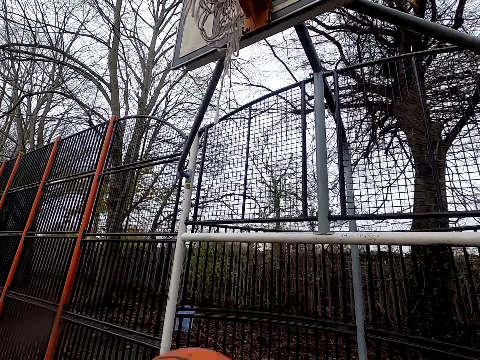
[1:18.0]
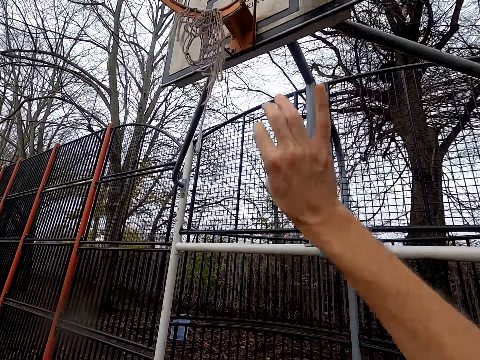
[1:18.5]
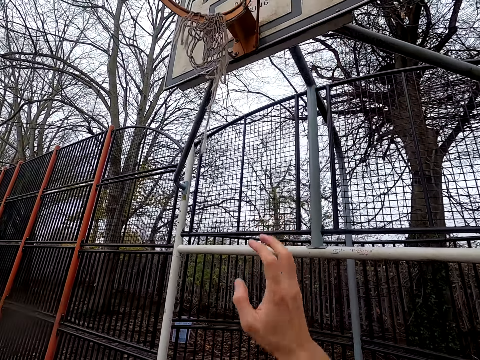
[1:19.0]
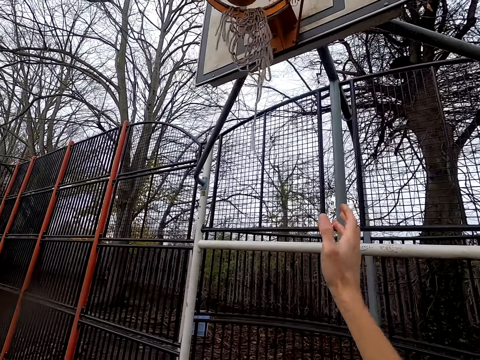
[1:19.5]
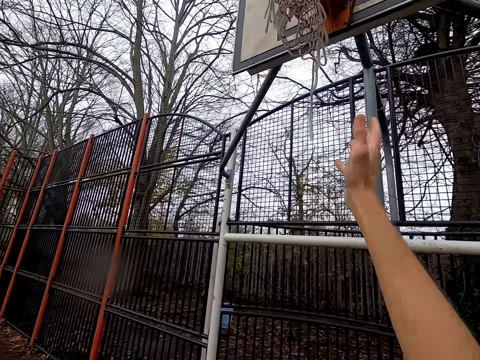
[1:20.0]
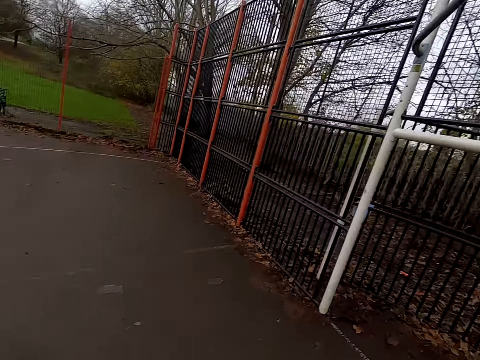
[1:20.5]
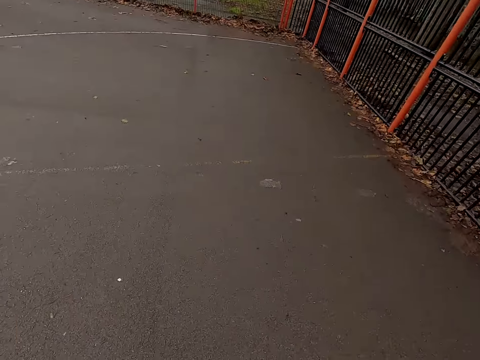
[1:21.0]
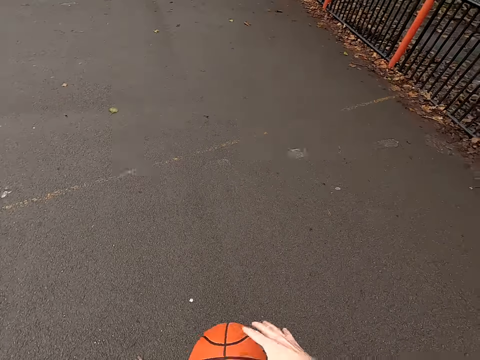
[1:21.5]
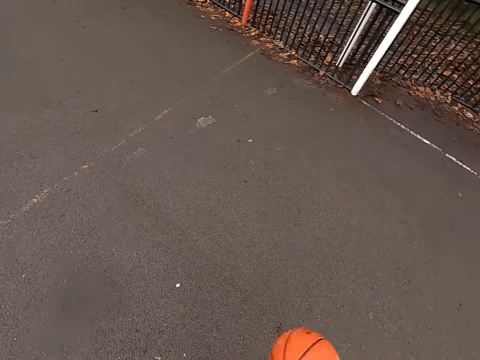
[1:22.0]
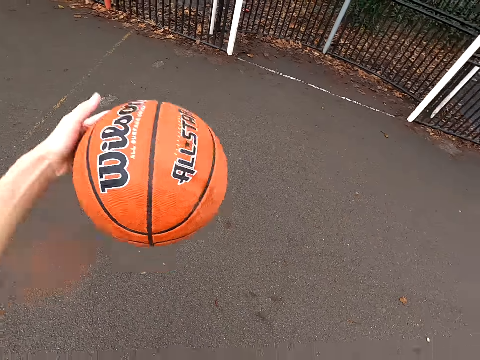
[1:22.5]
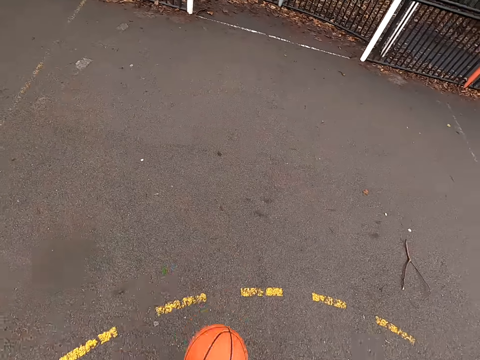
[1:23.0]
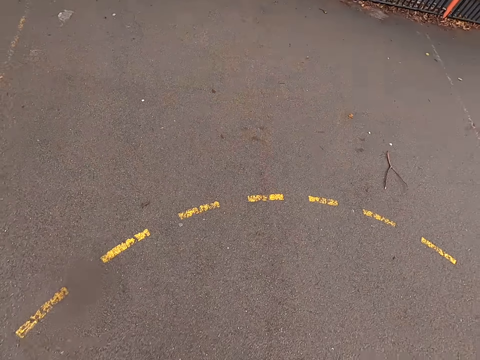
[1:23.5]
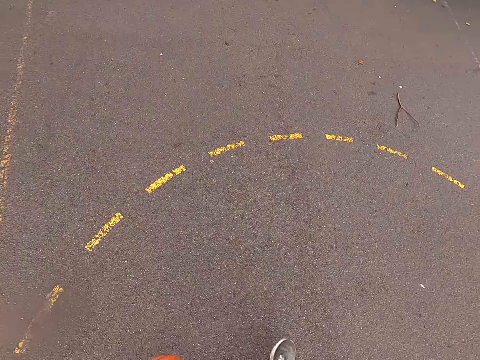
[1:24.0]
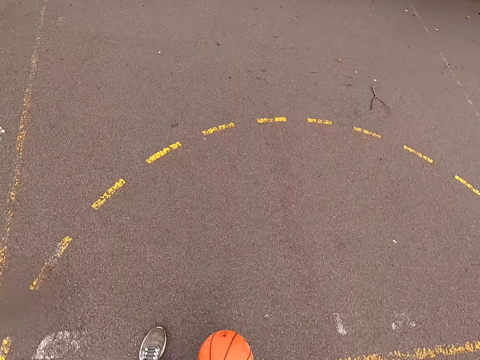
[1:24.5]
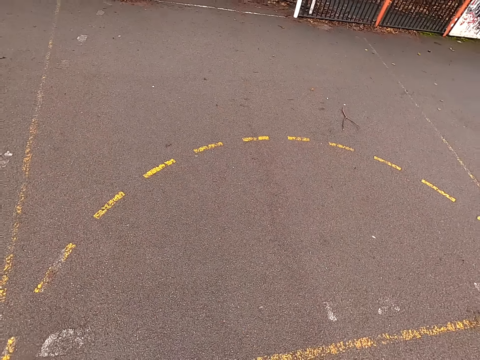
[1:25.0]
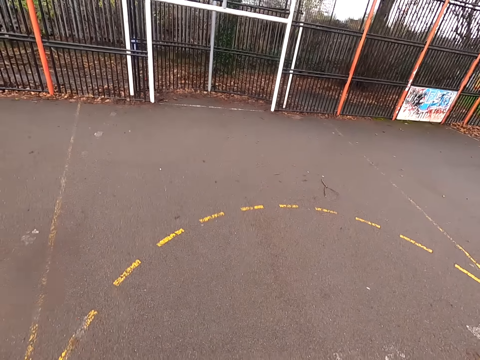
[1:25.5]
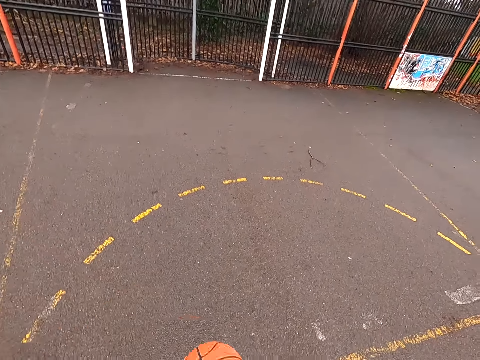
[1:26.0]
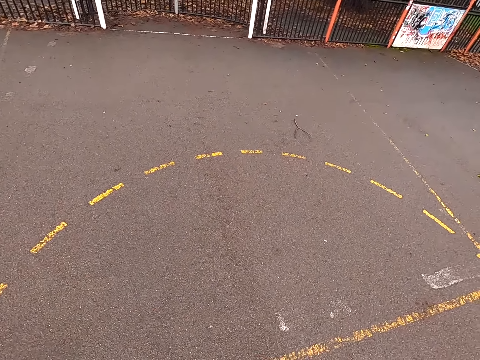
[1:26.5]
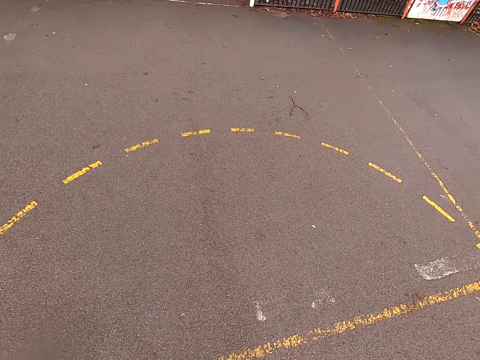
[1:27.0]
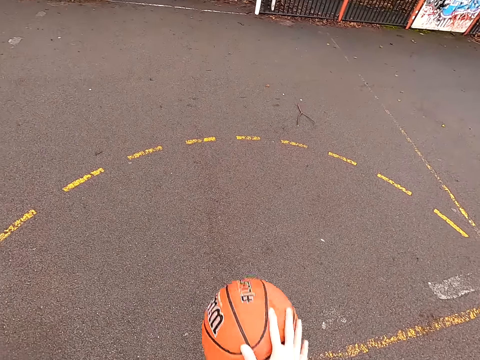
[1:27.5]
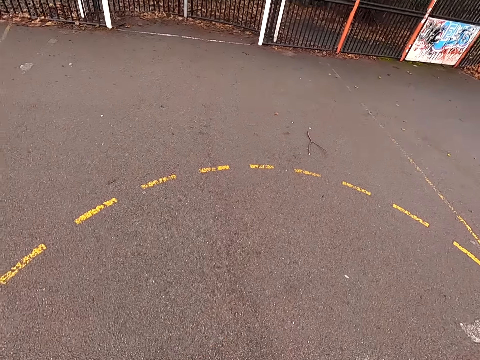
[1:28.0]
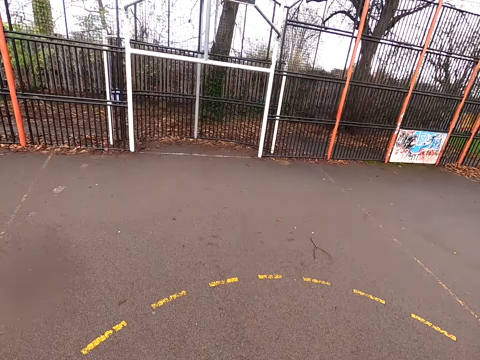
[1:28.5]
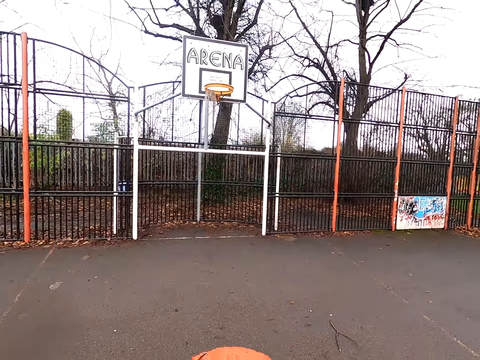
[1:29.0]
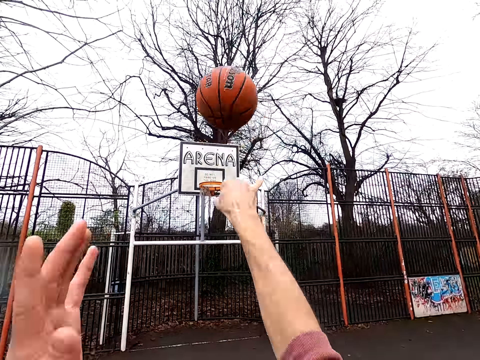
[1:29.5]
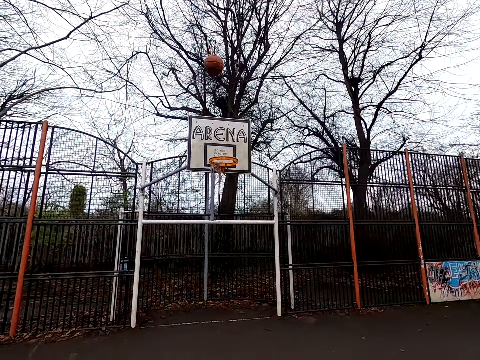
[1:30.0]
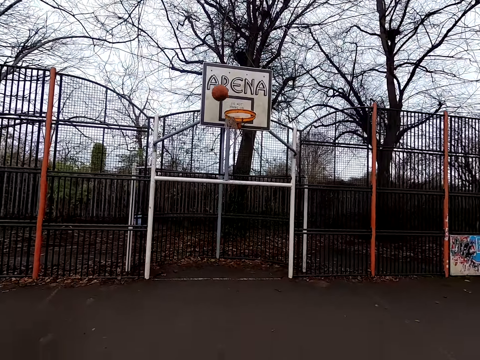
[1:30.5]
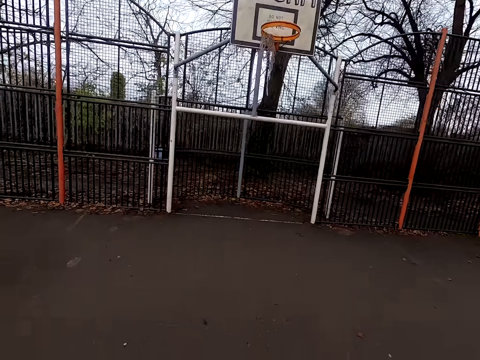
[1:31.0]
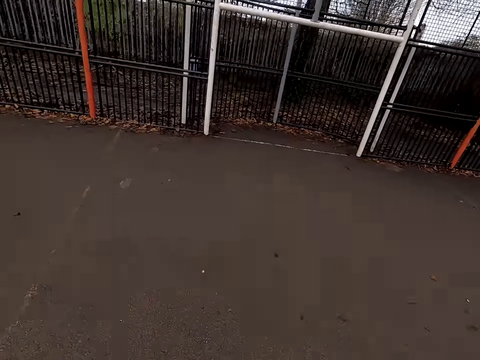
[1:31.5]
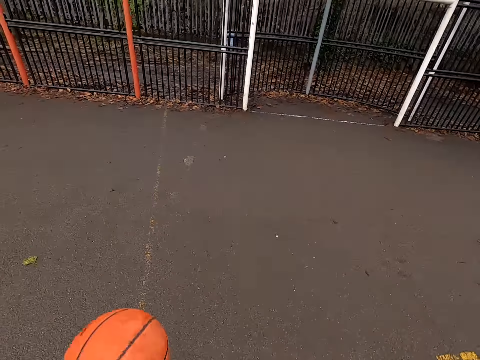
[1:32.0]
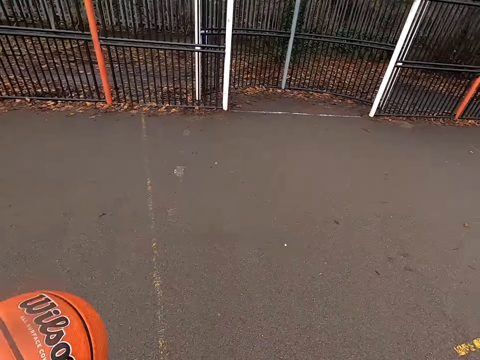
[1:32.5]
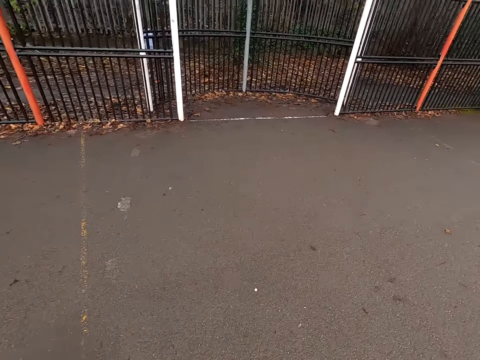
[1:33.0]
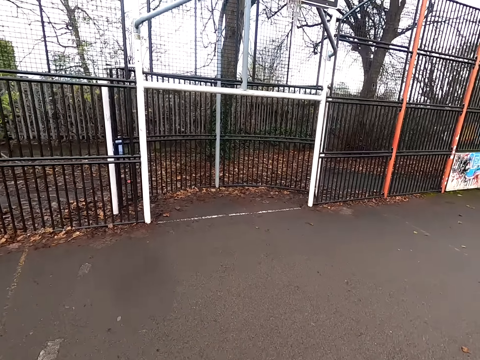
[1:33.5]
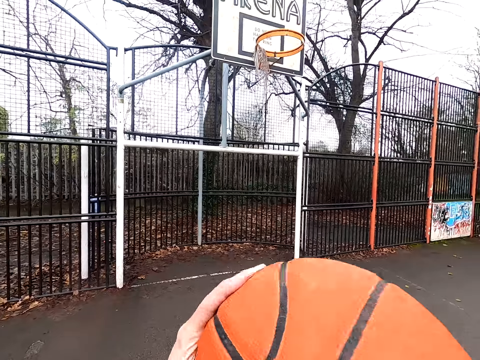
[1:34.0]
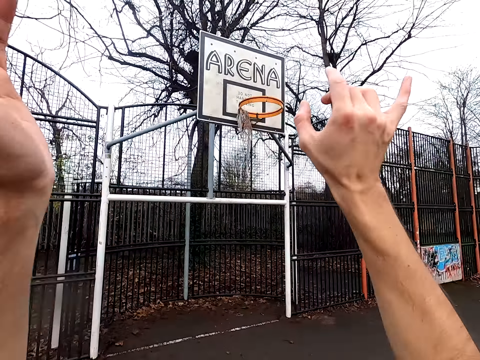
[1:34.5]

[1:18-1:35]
The camera wearer takes the ball and walks around. They dribble the ball. They dribble the ball again. They shoot the ball. They take the ball and dribble the ball.

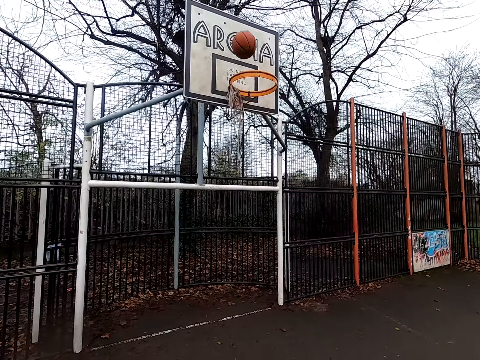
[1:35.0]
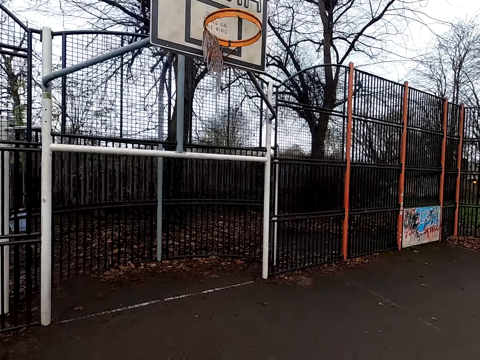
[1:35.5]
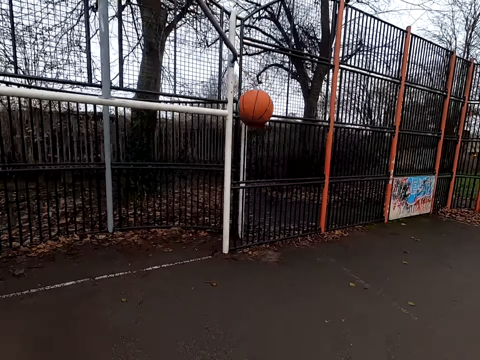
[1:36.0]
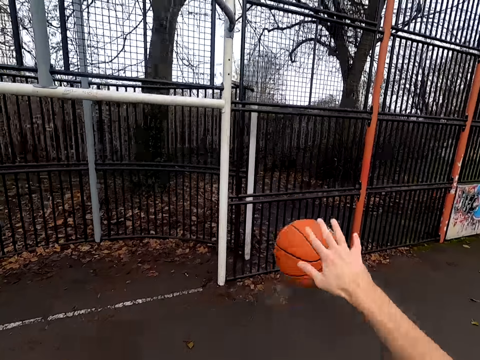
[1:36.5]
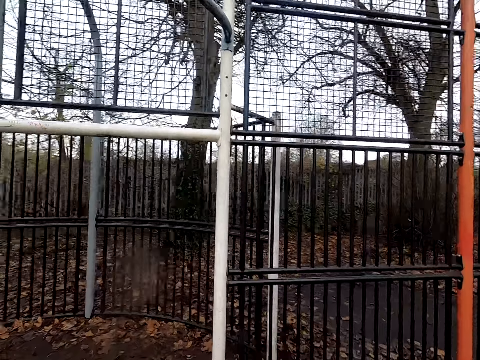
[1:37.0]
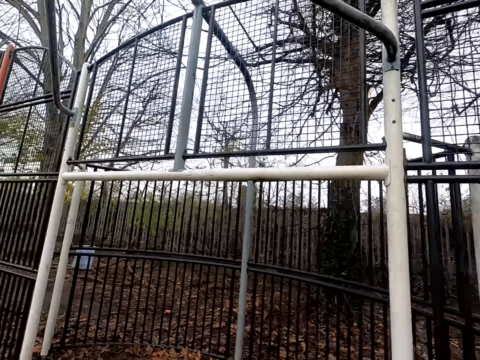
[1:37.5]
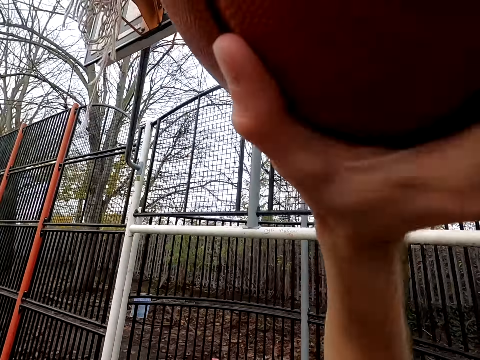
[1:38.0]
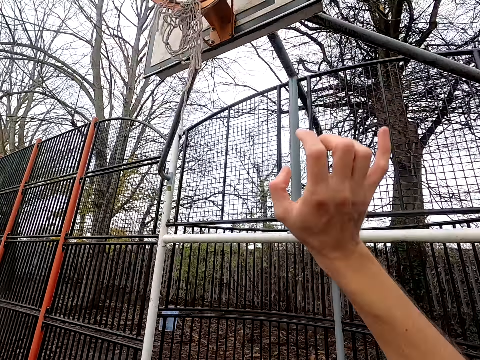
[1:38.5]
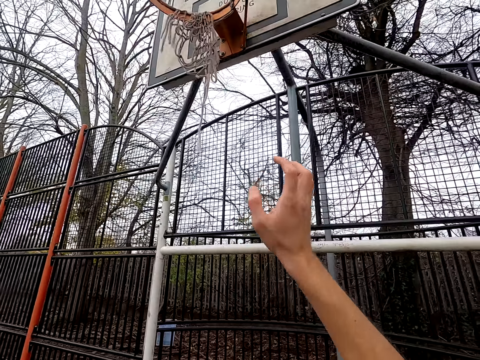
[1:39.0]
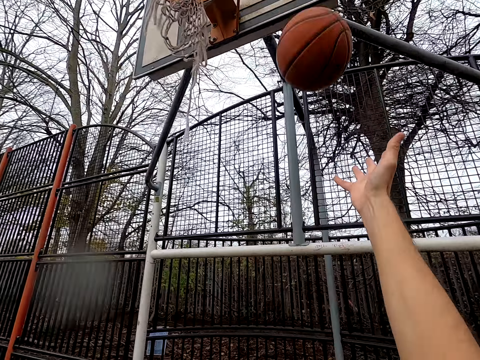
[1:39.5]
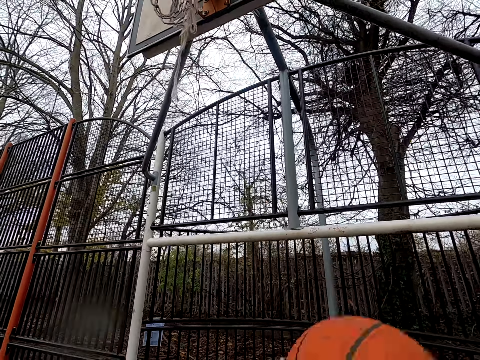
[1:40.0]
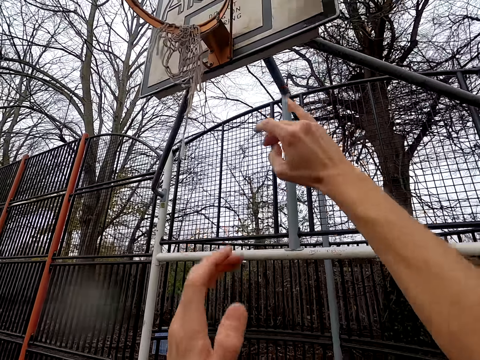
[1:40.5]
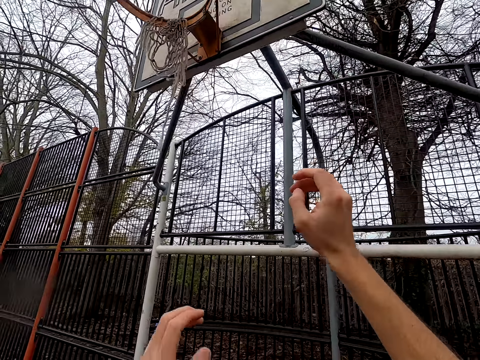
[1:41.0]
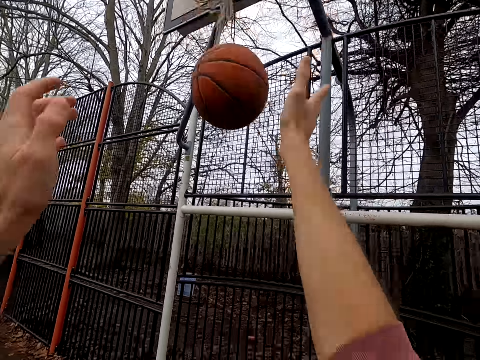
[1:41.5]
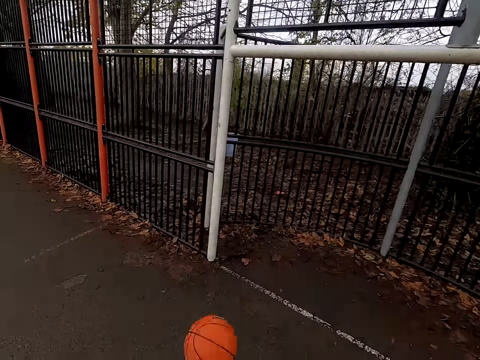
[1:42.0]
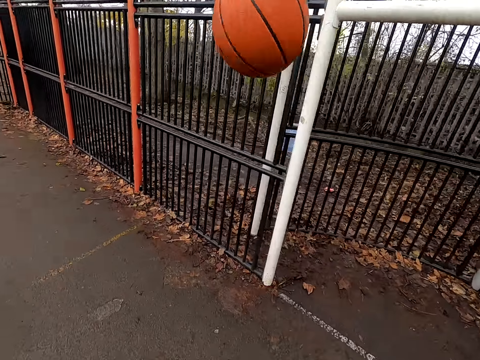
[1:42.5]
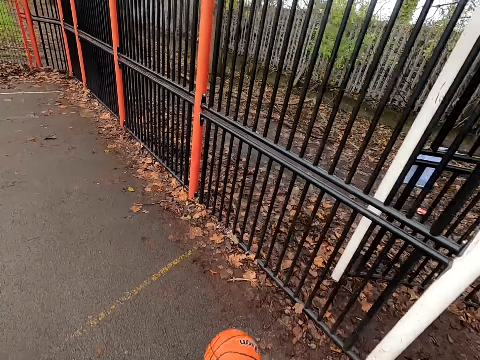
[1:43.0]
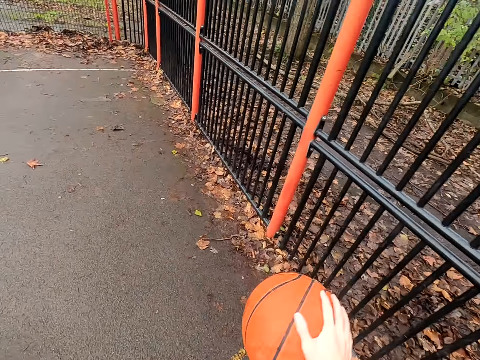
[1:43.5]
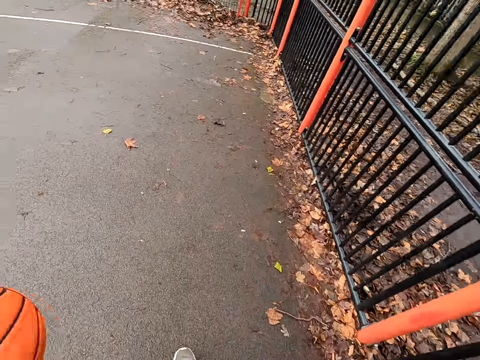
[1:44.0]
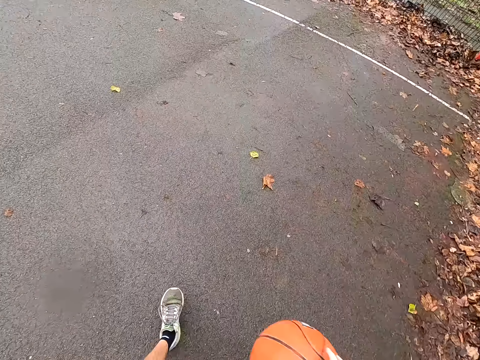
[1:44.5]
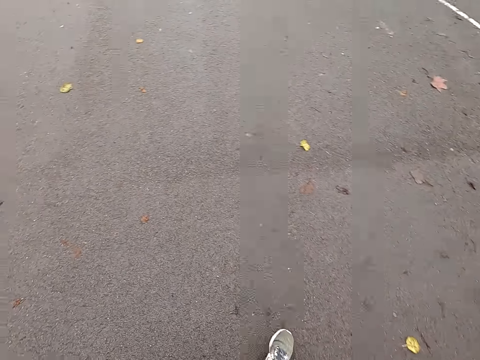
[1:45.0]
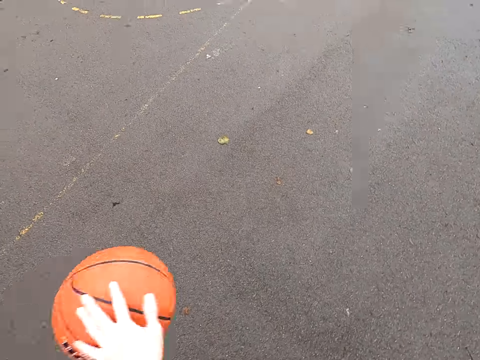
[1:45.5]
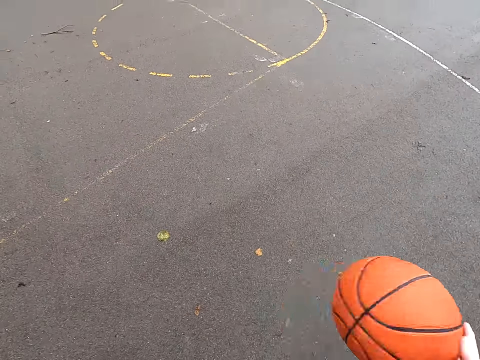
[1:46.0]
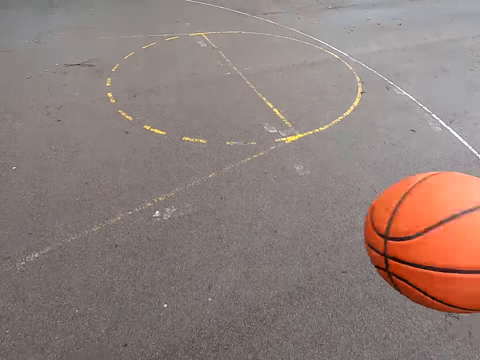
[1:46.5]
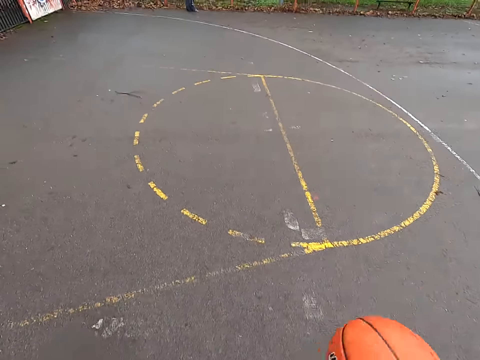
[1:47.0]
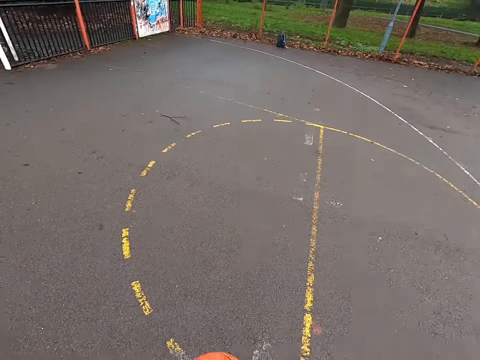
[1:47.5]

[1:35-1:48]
The camera wearer shoots the ball and walks around. They take the ball and shoot the ball. They take the ball and shoot the ball. They walk around, take the ball and dribble the ball.
